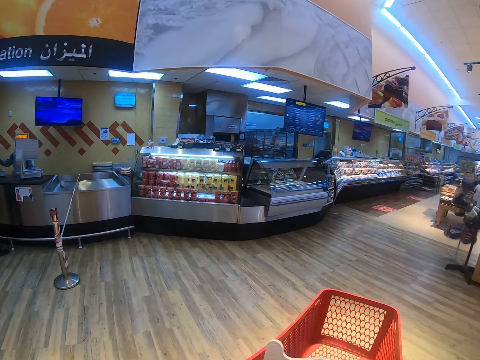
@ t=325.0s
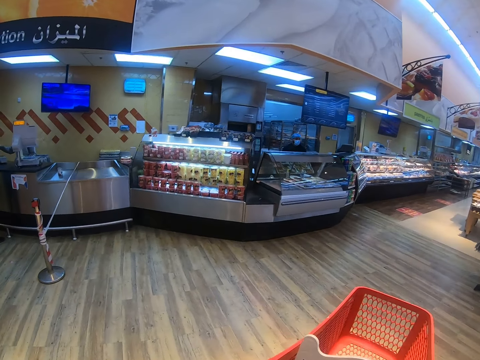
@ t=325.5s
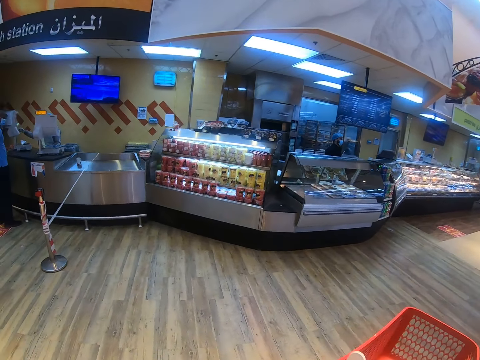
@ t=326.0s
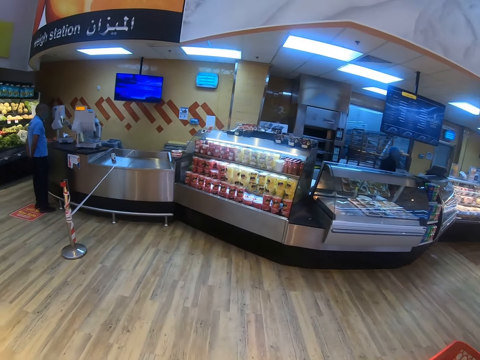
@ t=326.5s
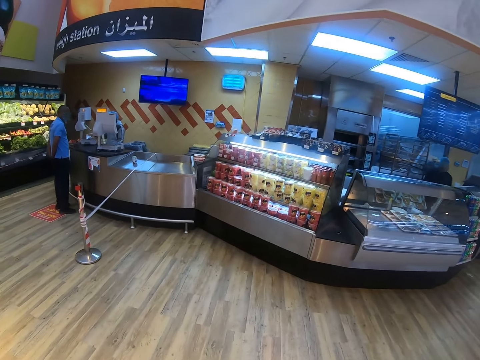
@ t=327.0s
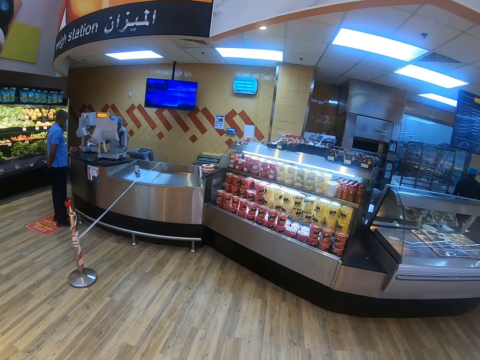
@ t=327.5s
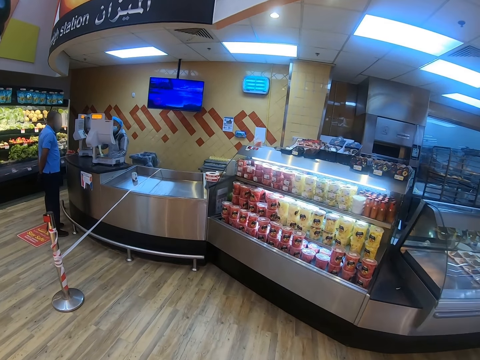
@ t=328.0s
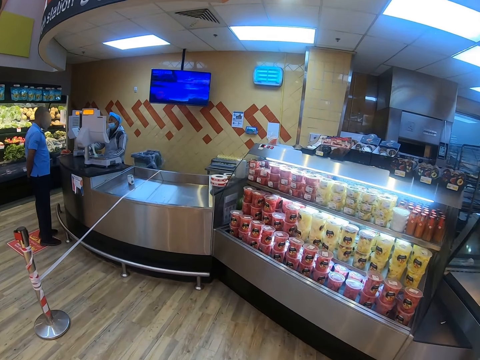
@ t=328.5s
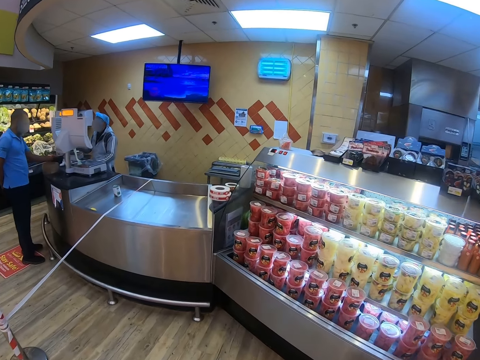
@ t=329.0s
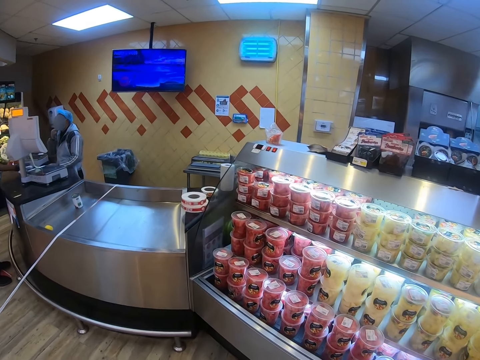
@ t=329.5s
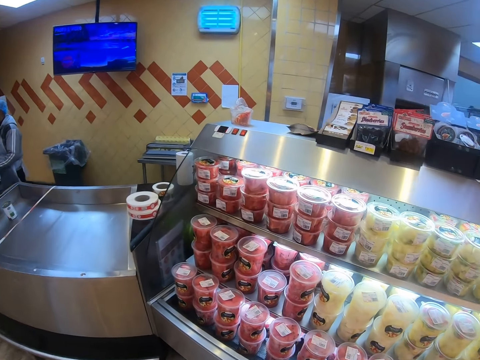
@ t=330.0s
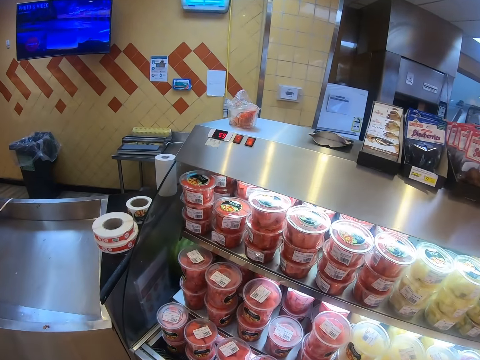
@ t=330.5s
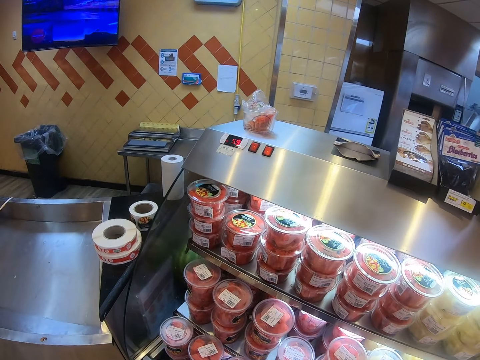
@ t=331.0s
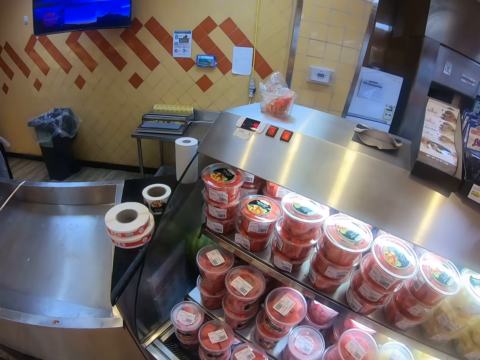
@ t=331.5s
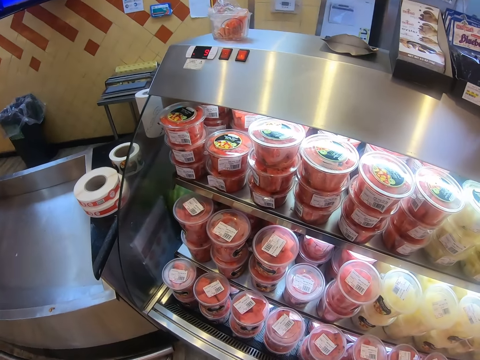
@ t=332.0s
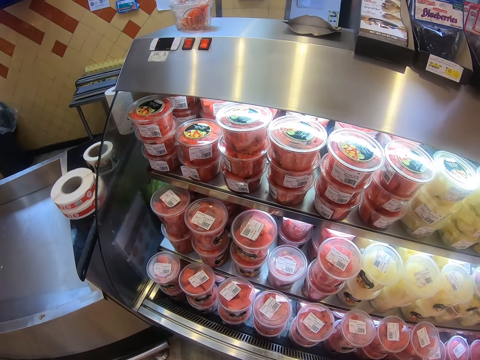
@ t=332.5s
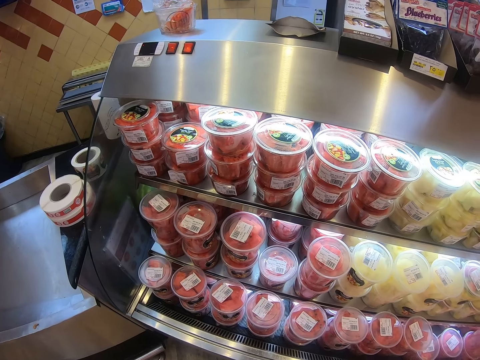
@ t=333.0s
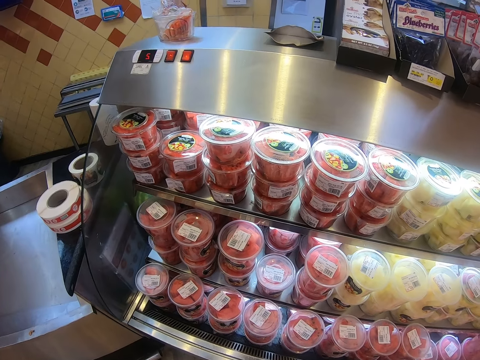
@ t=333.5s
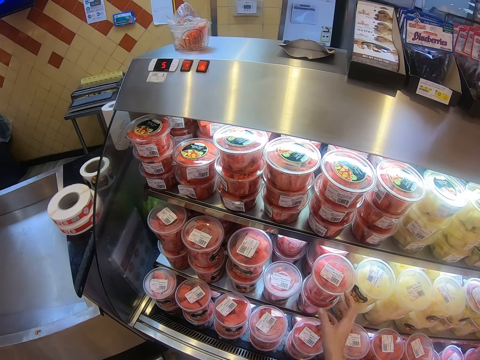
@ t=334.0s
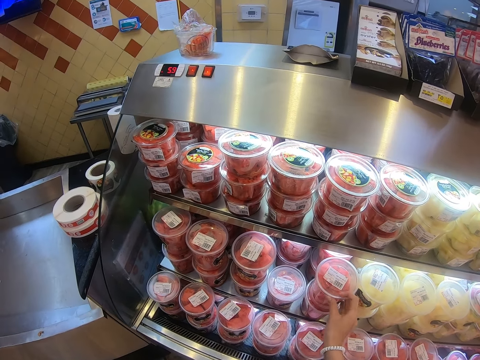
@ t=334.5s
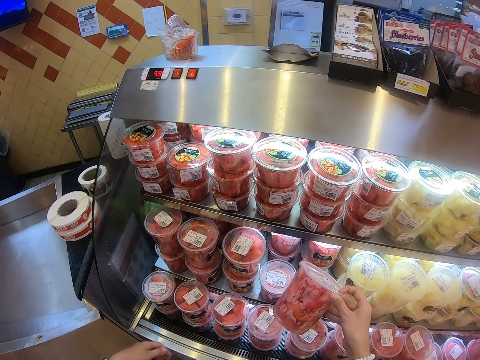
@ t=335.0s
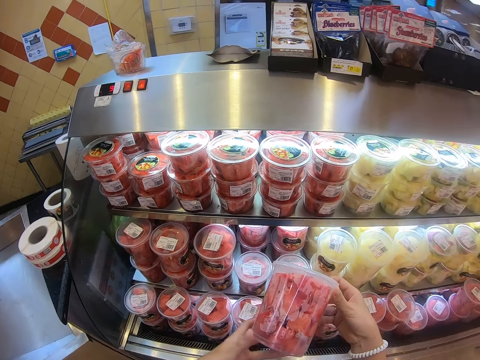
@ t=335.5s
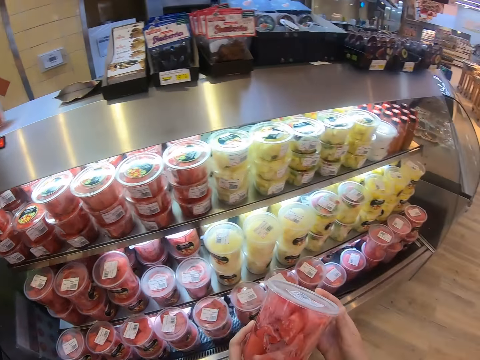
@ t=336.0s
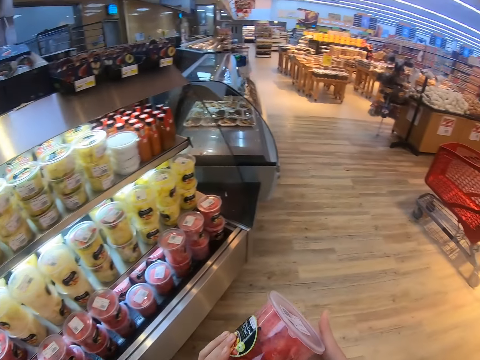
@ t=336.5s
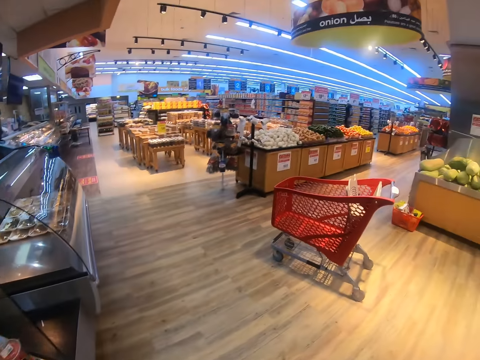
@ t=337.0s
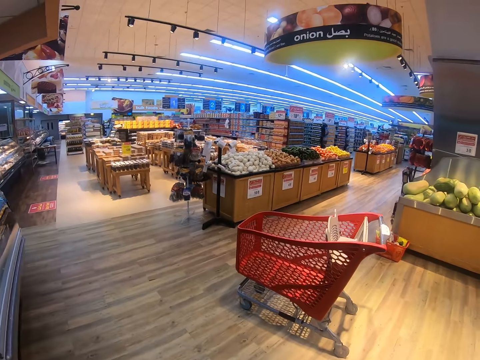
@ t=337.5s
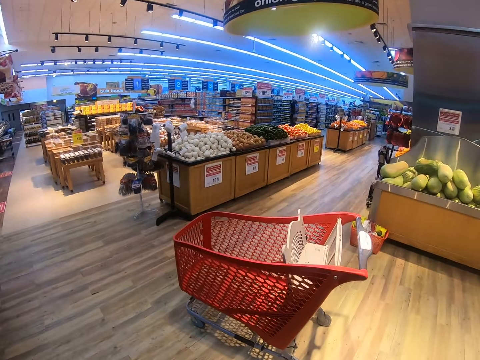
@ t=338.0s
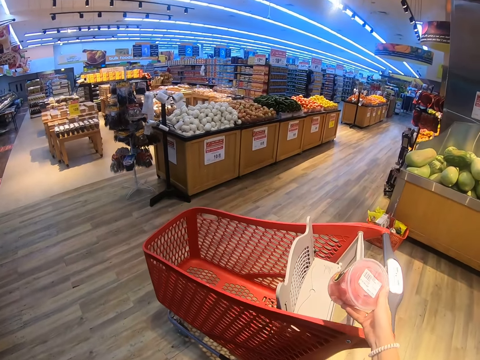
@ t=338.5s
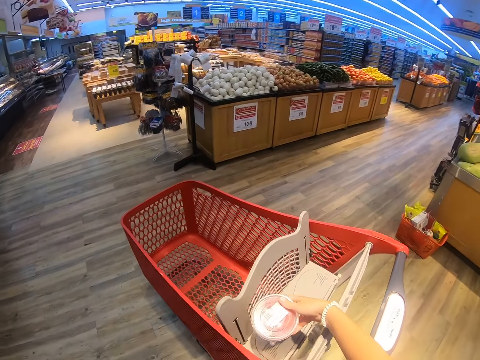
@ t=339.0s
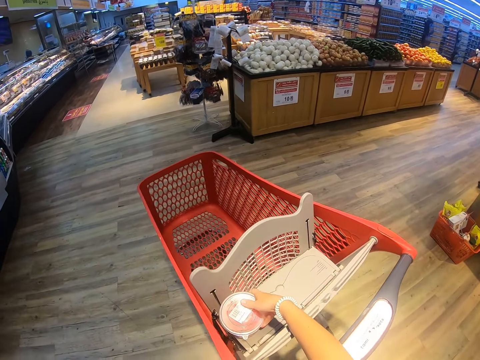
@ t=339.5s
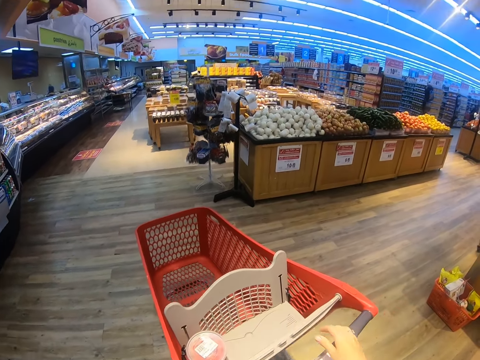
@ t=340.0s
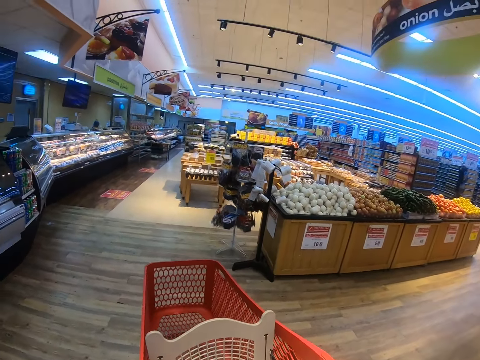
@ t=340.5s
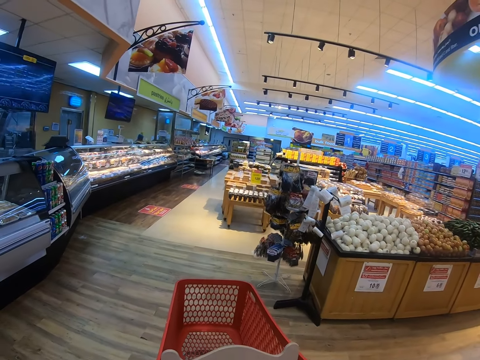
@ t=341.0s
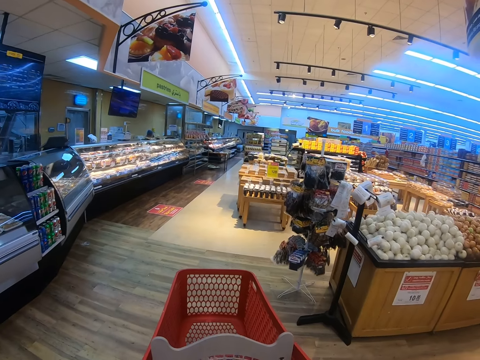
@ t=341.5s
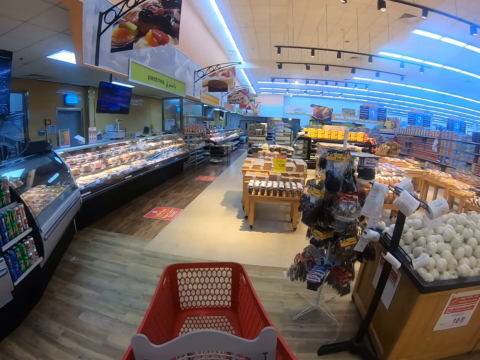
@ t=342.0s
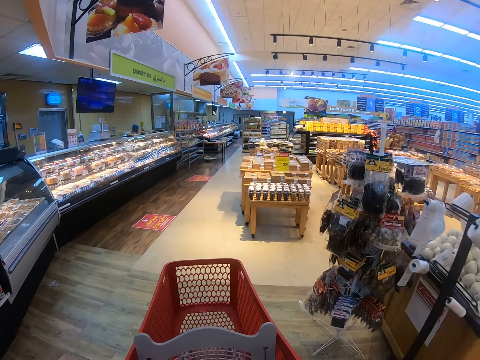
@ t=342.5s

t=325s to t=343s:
A man appears. The man steps forward. The camera wearer steps forward. They look around the supermarket shelf. They stop. They pick the container from the shelf. They look at the container. They look around the supermarket shelf. They step forward. They put the container in the trolley. They look around the supermarket shelf. They push the trolley. They pull the trolley around the supermarket. They walk around the supermarket.

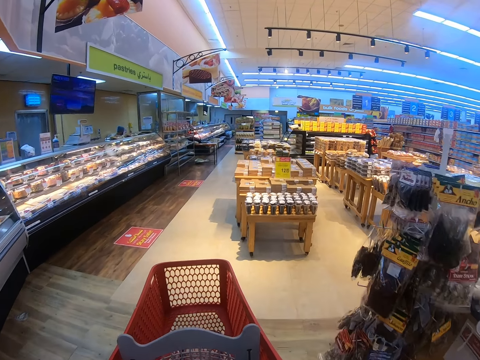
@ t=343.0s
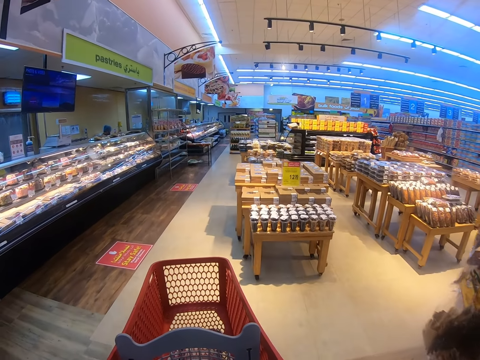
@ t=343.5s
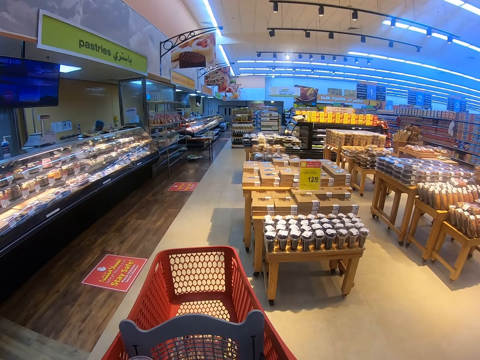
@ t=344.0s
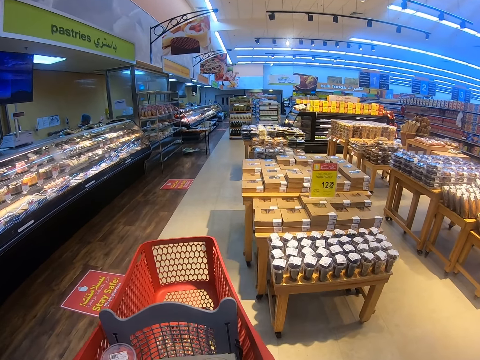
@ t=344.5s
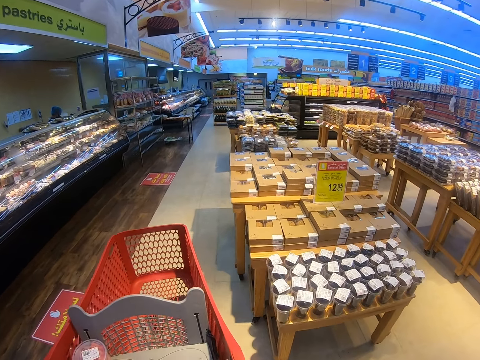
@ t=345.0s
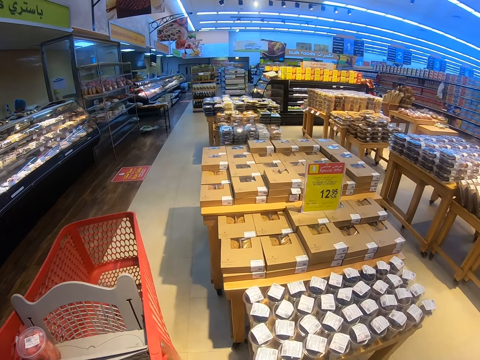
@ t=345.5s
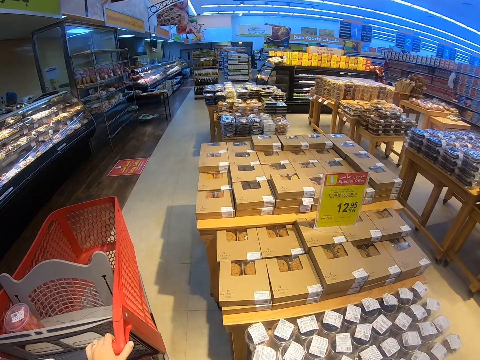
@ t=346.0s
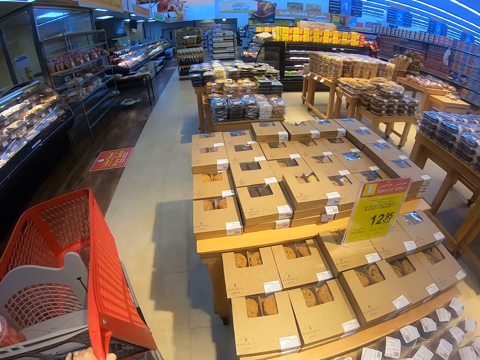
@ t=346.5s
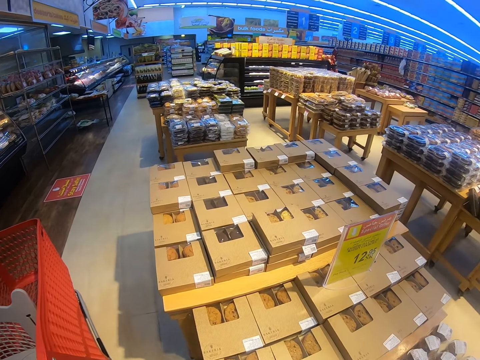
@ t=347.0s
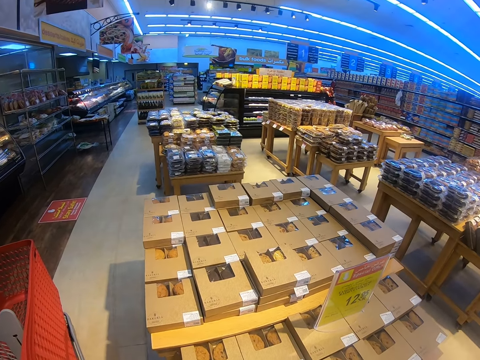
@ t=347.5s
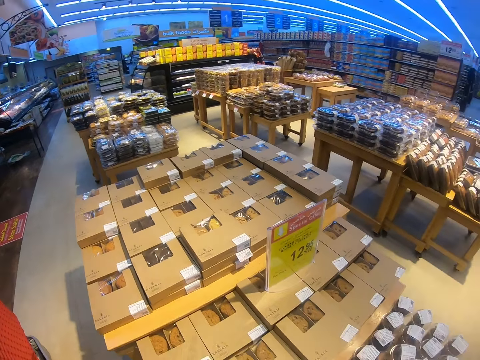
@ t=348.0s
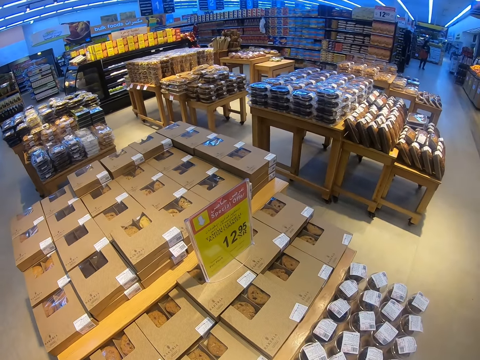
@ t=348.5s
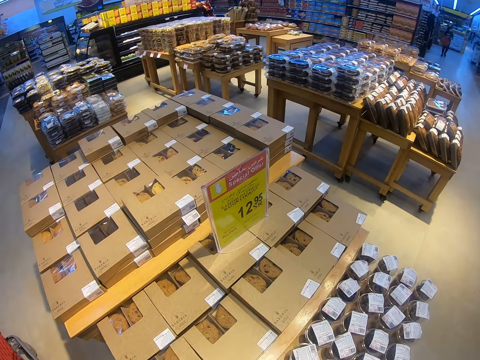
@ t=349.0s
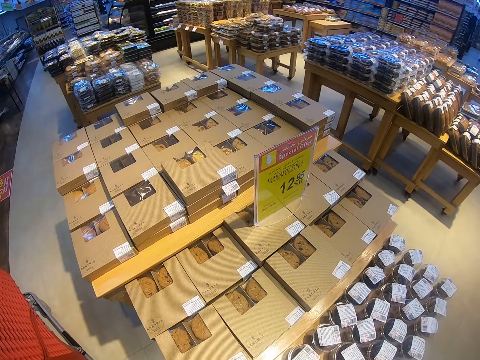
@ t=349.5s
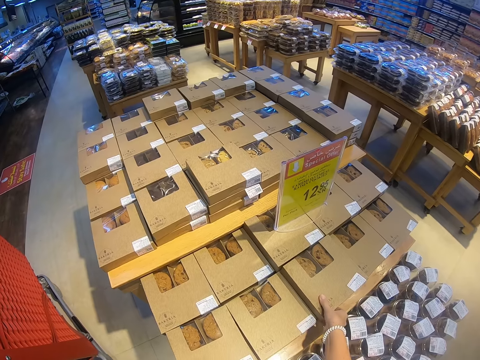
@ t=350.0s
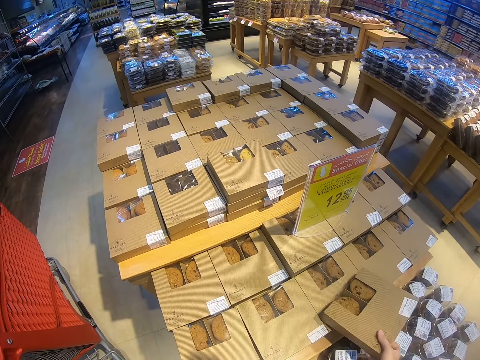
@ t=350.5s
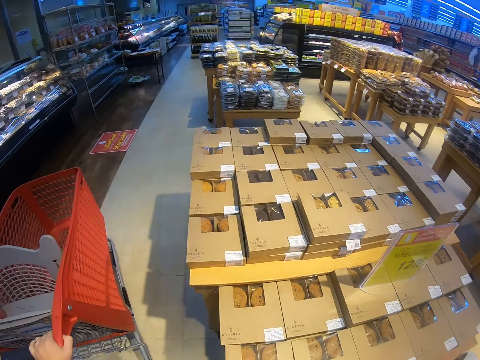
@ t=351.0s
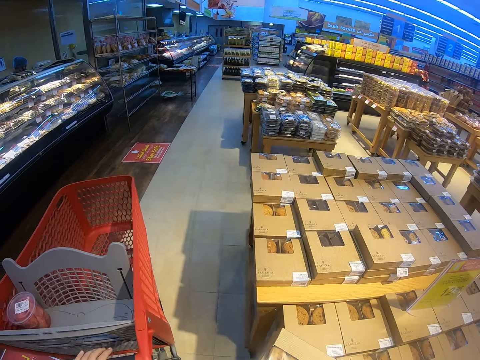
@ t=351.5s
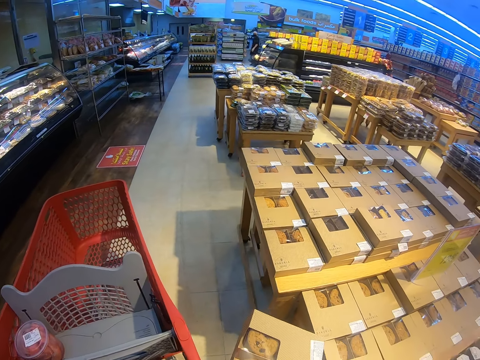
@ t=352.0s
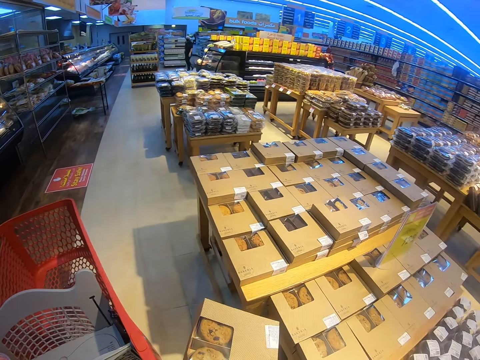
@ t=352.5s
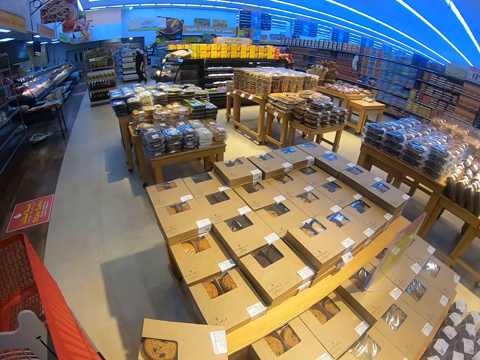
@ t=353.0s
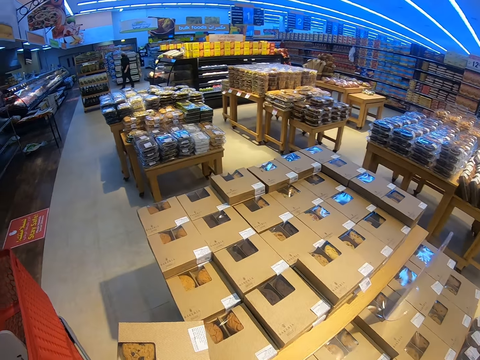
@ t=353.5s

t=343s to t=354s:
The camera wearer stops. They look around the supermarket shelves. They pick up the box or muffins. They look at the box.
